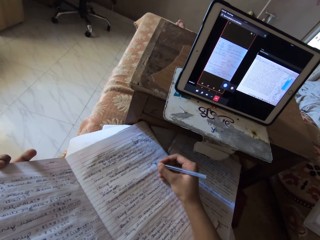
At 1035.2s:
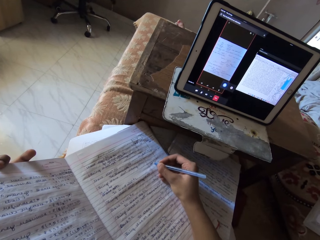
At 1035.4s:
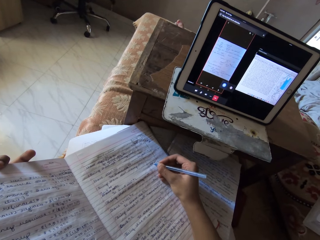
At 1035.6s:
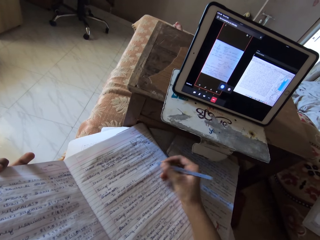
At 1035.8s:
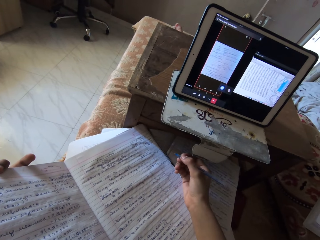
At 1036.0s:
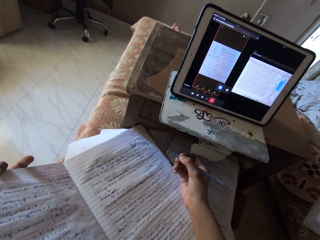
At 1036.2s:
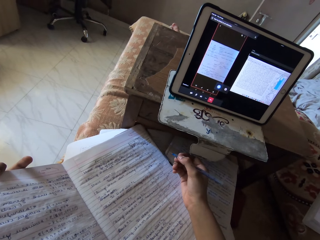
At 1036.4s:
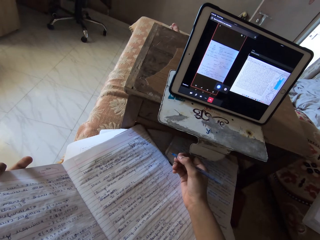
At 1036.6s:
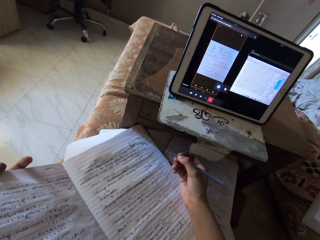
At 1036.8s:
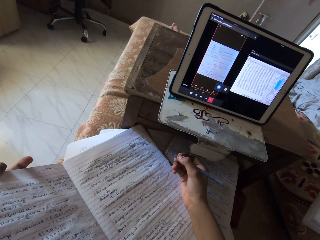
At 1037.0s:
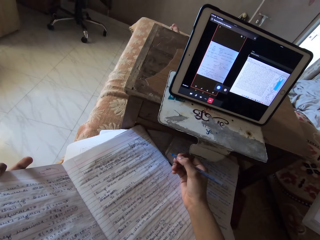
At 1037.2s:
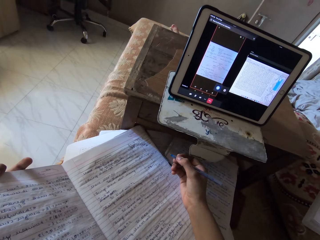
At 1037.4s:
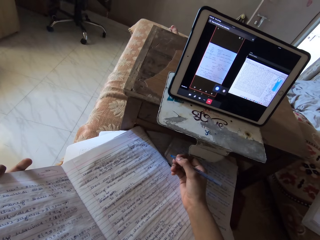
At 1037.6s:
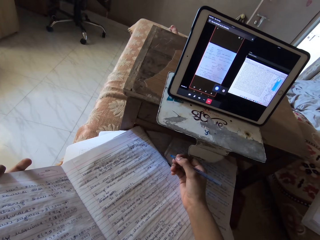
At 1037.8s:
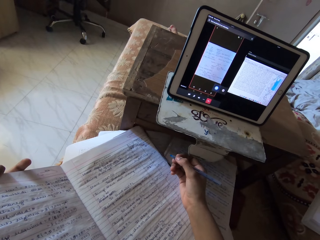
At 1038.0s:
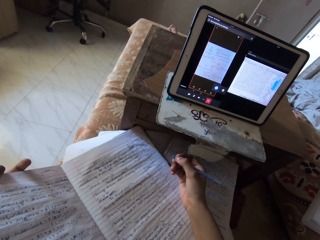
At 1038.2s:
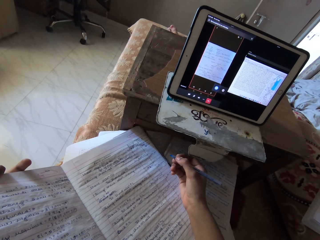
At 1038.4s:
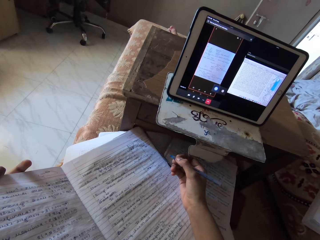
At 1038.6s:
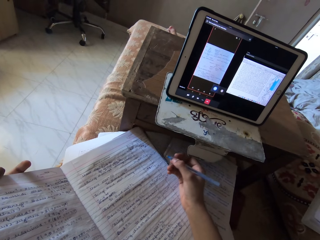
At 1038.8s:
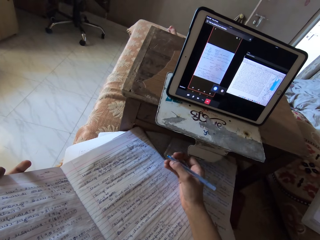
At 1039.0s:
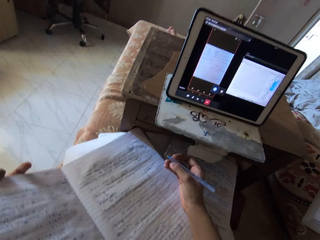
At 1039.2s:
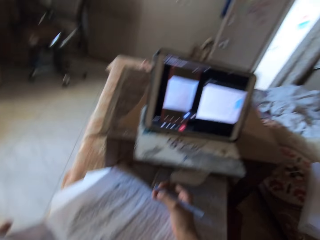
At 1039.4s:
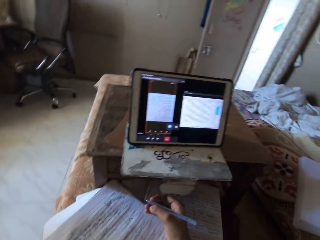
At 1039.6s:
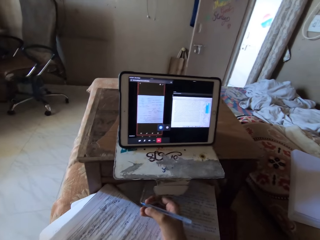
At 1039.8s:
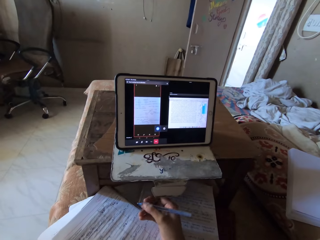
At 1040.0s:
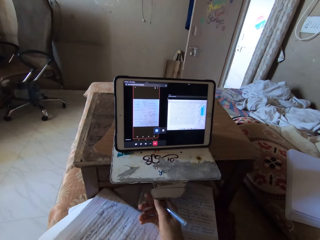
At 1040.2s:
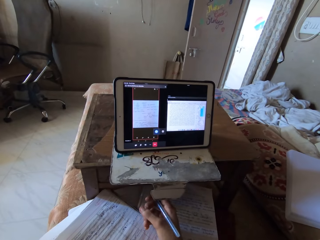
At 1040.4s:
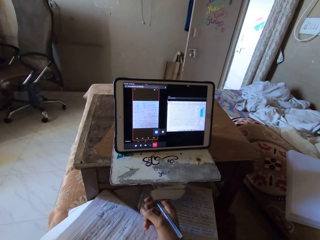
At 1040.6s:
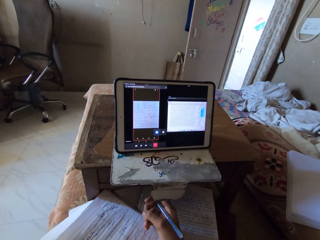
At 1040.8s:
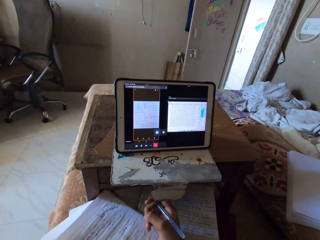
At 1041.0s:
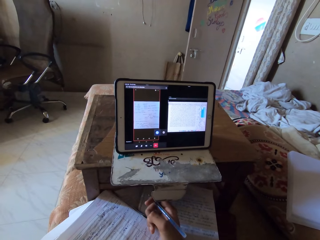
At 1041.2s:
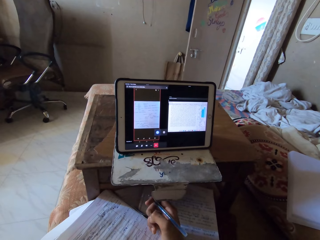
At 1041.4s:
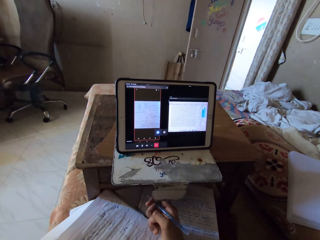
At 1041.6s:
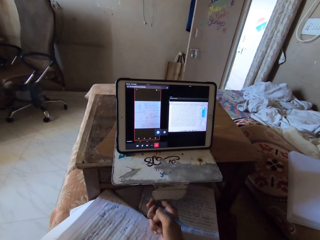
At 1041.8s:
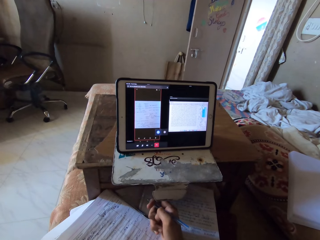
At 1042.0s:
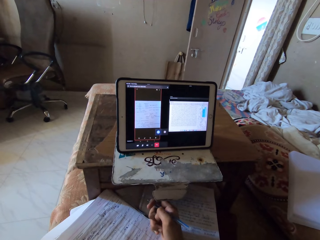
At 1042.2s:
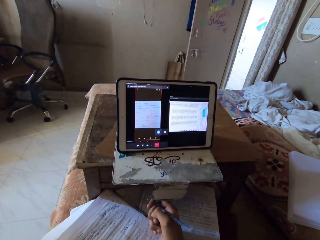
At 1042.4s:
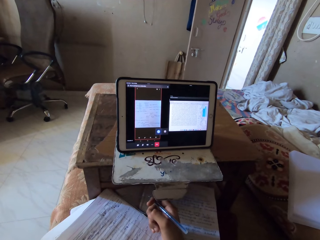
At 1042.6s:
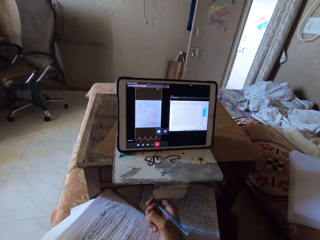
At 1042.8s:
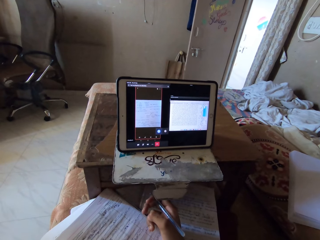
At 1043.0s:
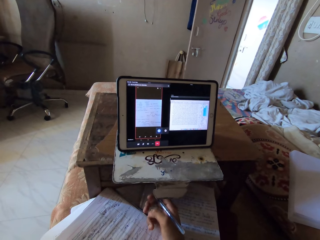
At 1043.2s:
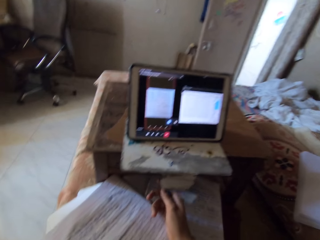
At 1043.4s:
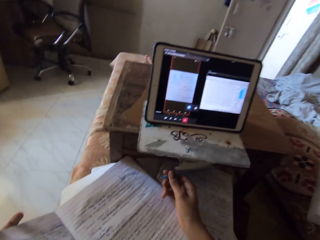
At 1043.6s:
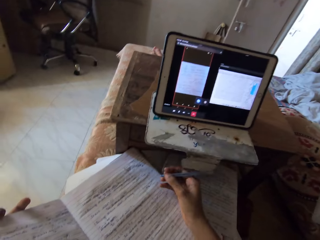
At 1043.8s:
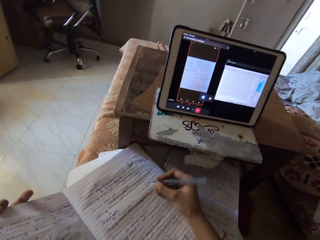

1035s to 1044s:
The camera wearer places her hand on a page. She moves her fingers.

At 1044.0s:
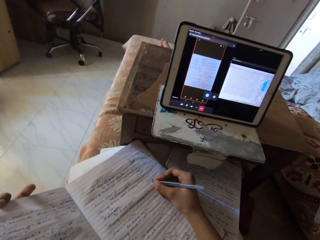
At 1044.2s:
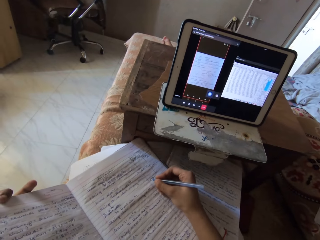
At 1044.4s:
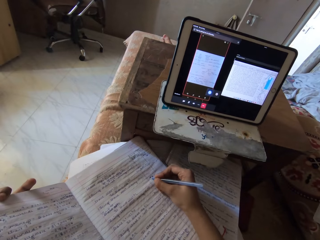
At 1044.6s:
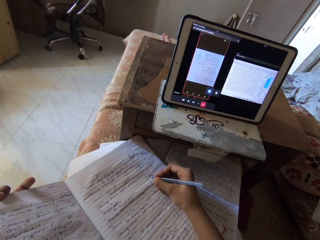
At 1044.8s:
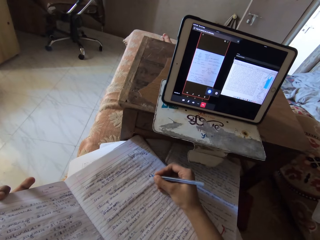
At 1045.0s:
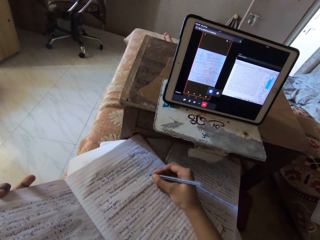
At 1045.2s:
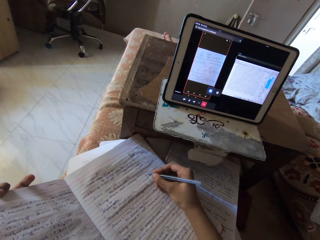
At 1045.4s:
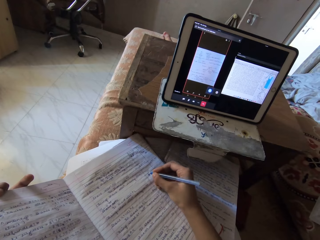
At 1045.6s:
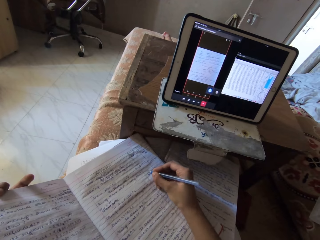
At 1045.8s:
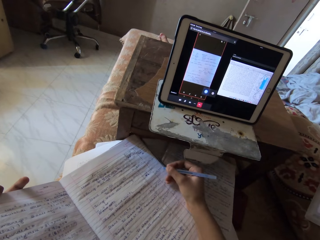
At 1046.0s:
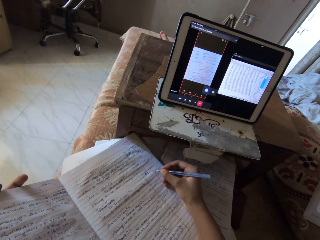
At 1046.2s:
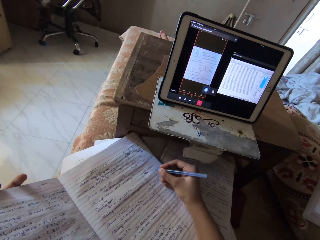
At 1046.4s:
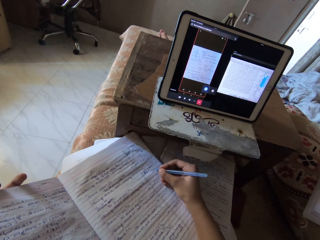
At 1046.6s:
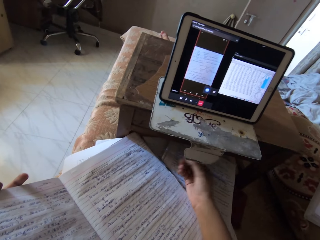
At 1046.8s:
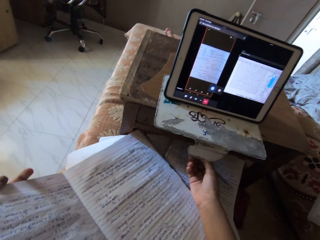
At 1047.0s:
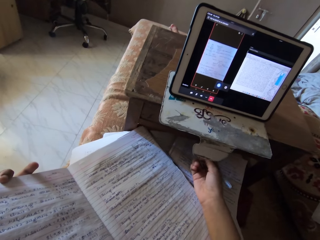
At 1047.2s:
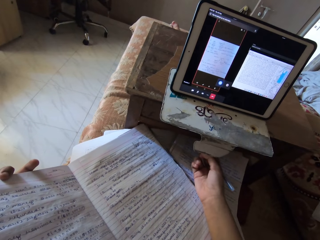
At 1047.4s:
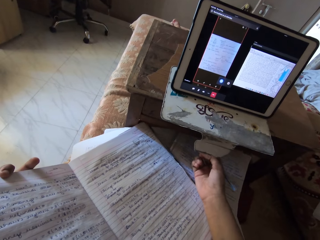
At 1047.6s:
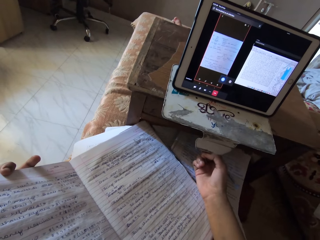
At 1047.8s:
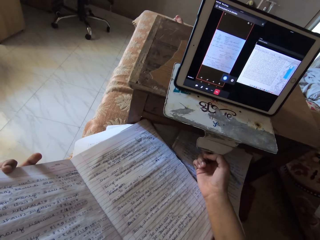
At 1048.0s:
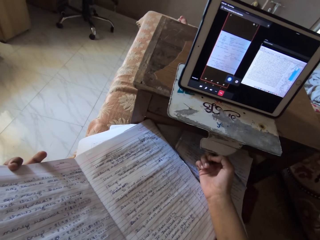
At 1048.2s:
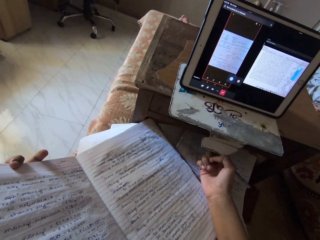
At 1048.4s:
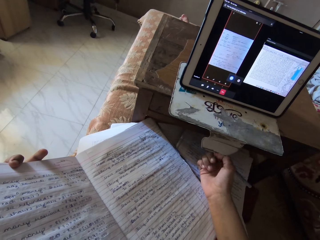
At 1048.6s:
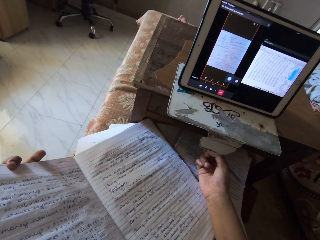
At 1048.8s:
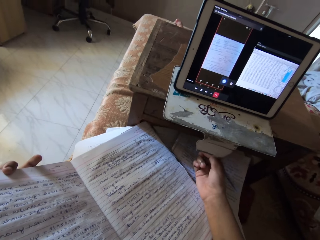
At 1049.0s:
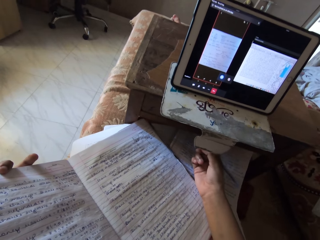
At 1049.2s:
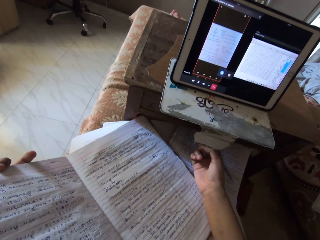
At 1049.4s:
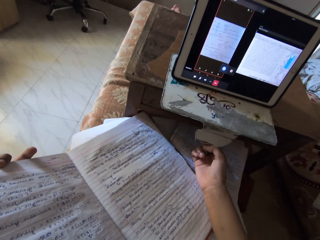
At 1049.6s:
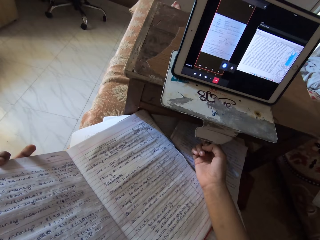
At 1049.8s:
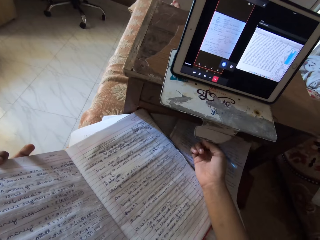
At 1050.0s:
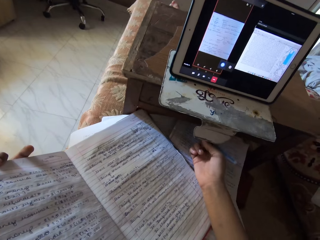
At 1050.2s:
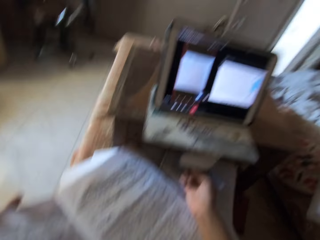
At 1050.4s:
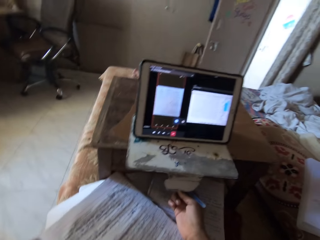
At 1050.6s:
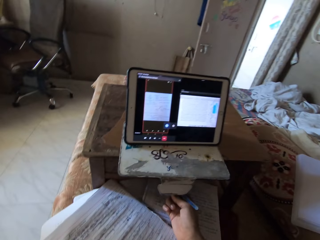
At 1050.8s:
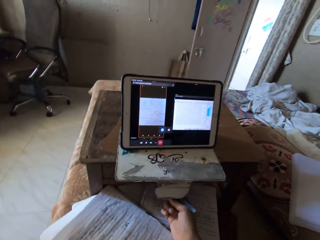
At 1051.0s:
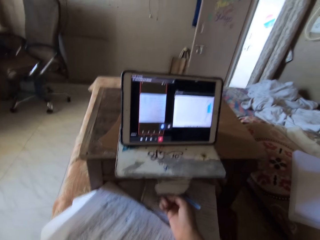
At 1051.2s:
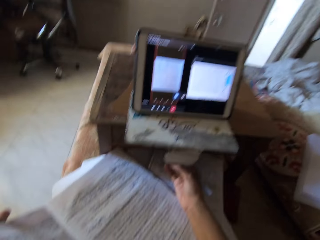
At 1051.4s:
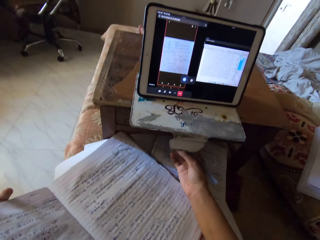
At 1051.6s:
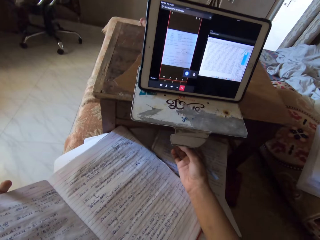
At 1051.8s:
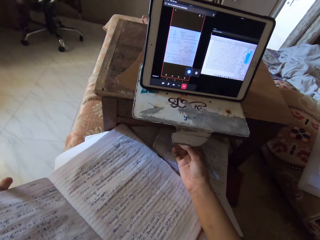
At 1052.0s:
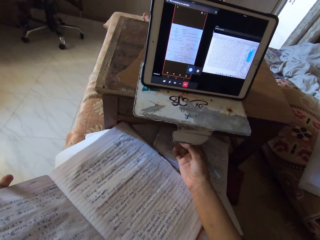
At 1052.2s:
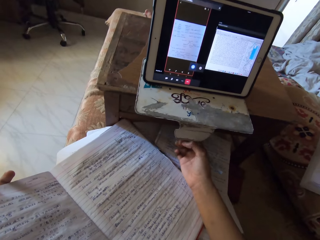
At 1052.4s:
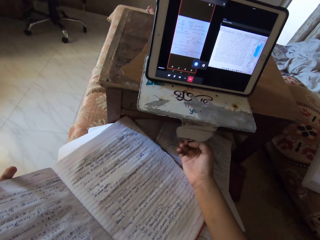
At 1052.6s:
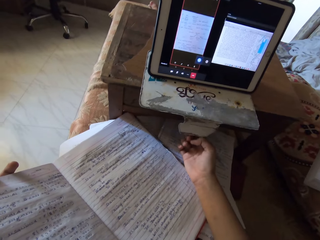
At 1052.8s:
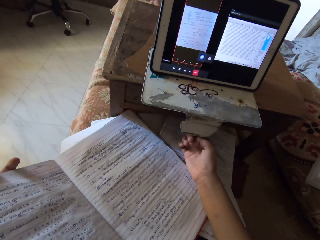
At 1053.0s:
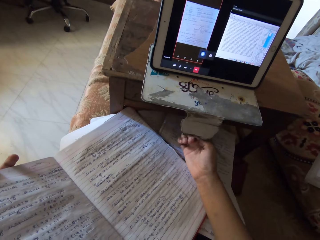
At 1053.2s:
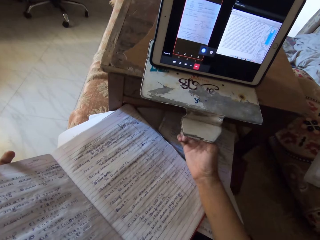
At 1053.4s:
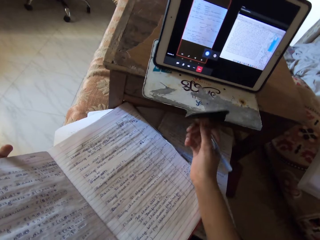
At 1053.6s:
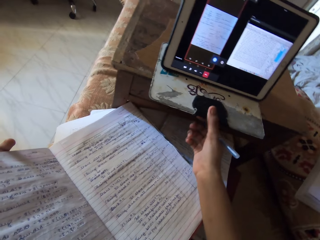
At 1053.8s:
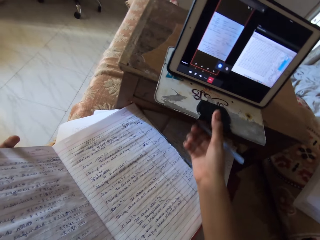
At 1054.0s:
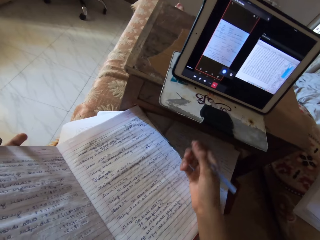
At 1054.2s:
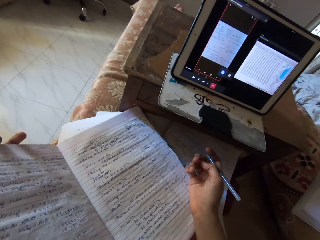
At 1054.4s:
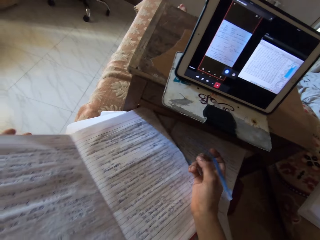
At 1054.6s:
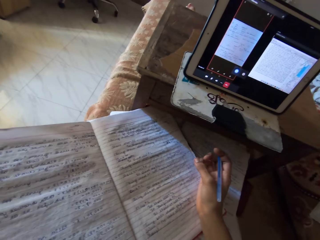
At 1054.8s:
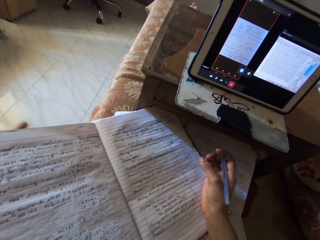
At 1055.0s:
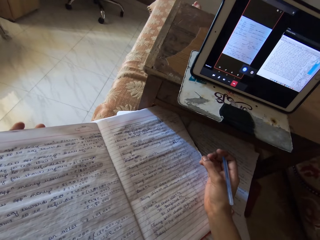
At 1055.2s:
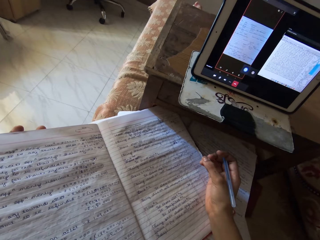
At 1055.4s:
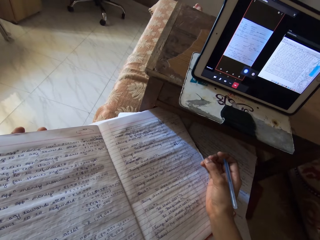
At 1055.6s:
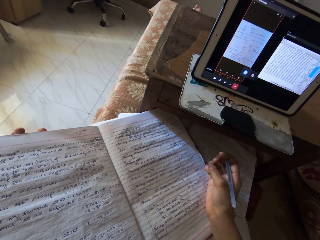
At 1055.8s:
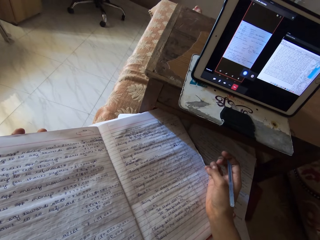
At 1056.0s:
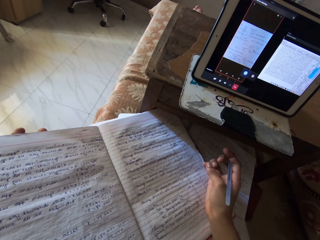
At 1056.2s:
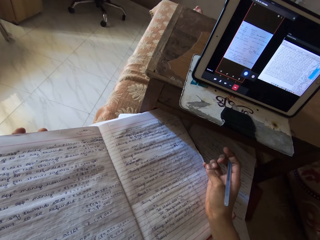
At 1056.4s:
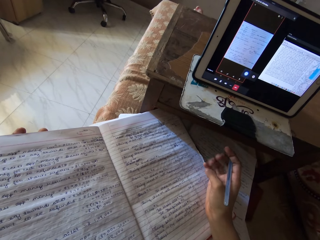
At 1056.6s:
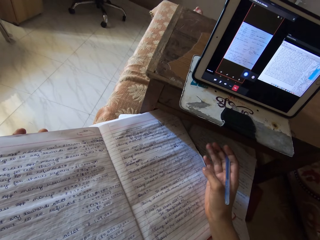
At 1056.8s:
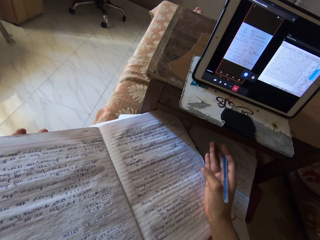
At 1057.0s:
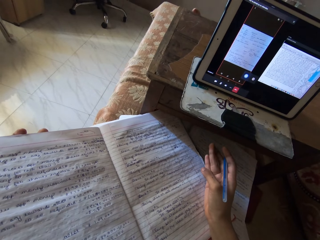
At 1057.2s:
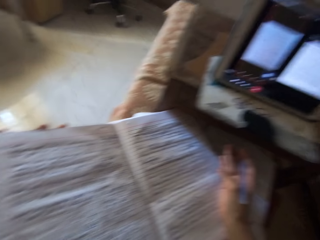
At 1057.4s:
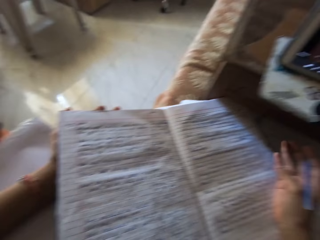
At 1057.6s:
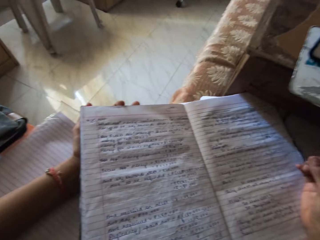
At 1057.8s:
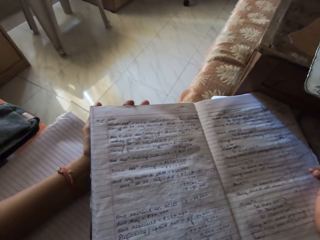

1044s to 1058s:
The camera wearer writes on a page. She moves her fingers. She flips a tablet cover. She places her hand on the page. She adjusts the pouch of the tablet with her right hand. She moves her fingers.
